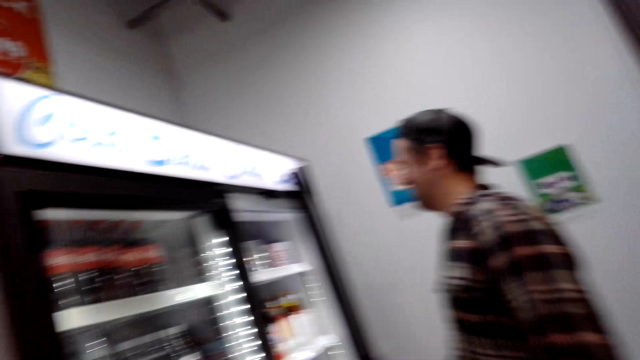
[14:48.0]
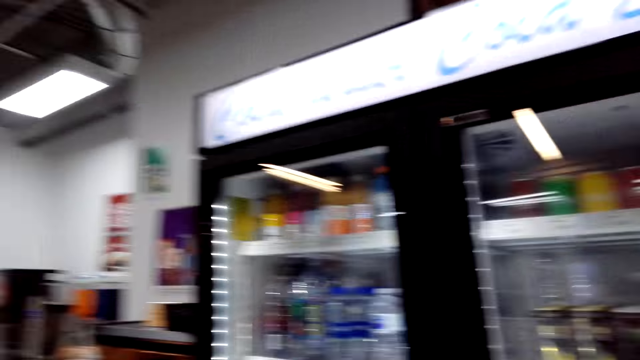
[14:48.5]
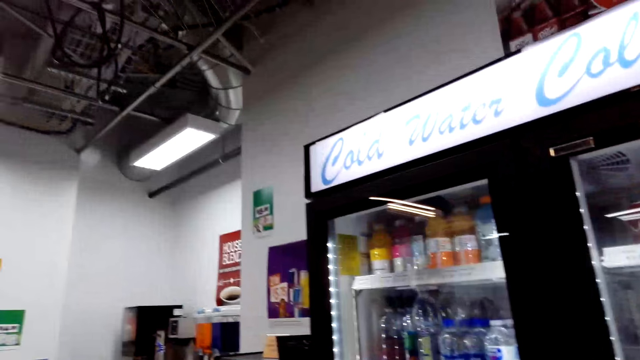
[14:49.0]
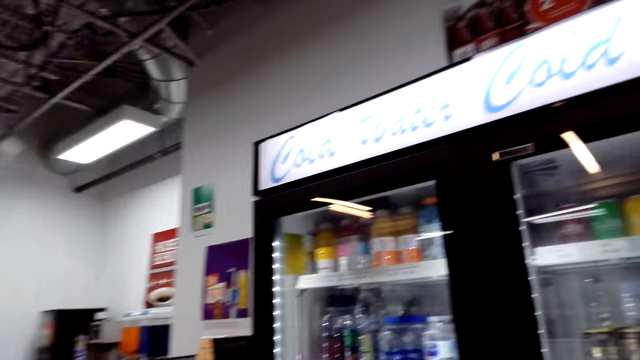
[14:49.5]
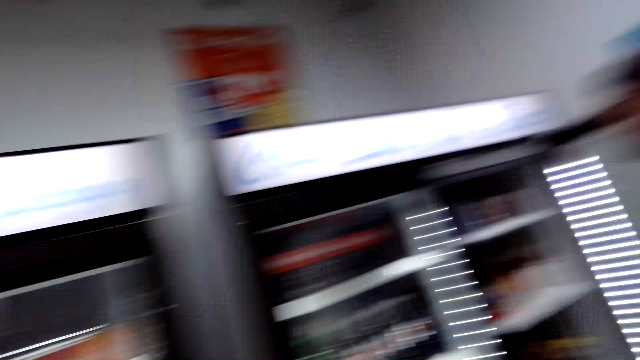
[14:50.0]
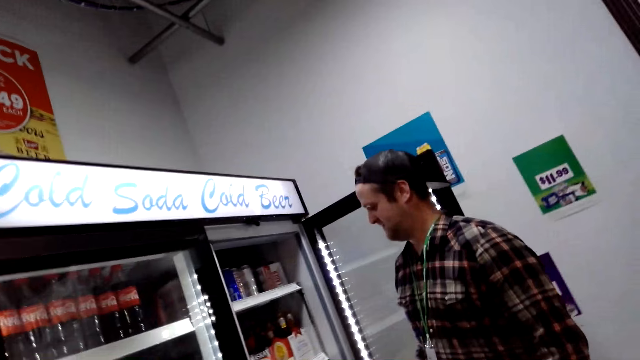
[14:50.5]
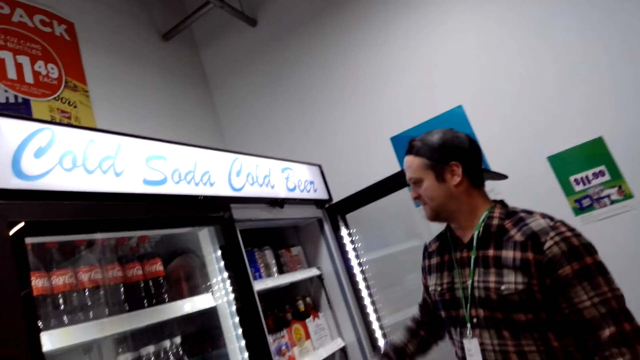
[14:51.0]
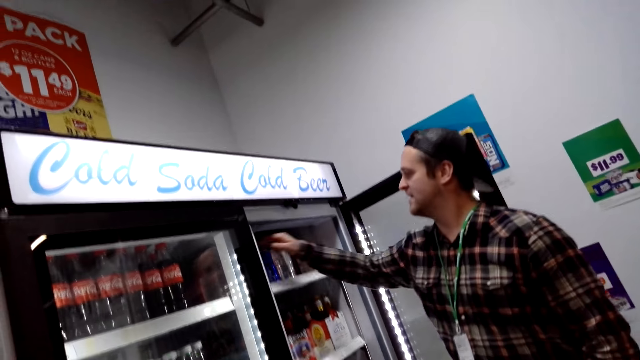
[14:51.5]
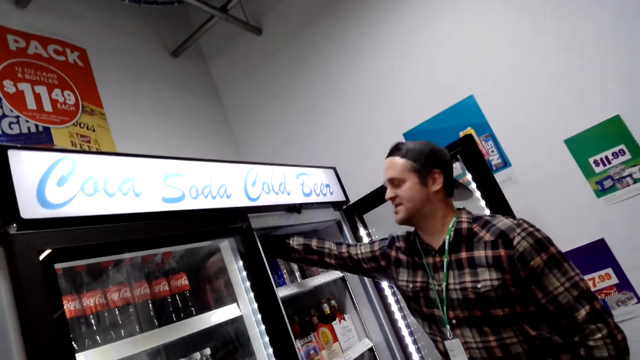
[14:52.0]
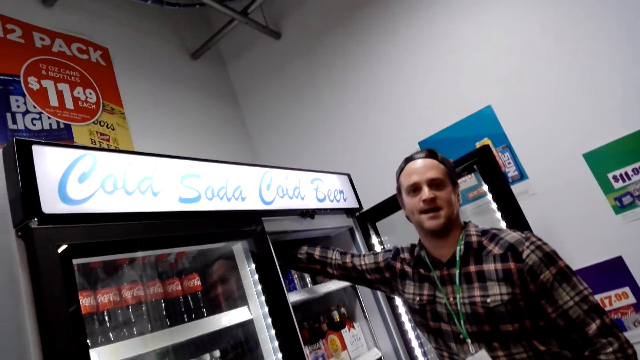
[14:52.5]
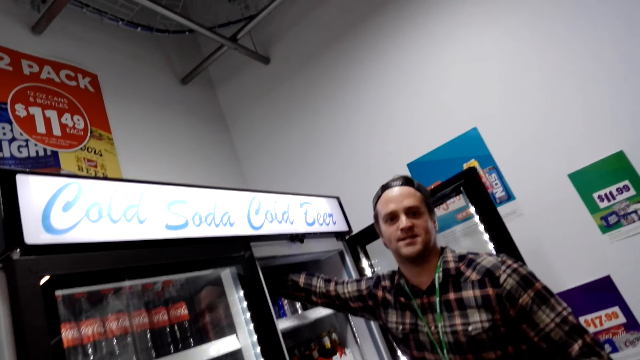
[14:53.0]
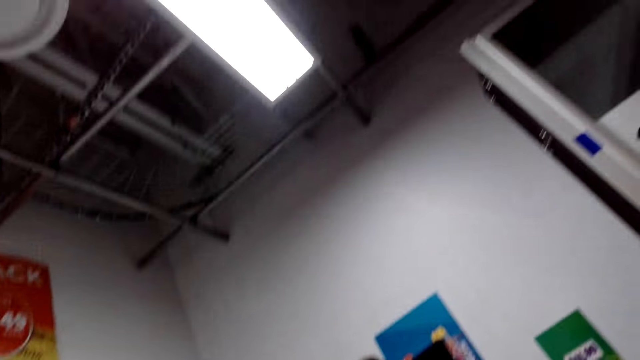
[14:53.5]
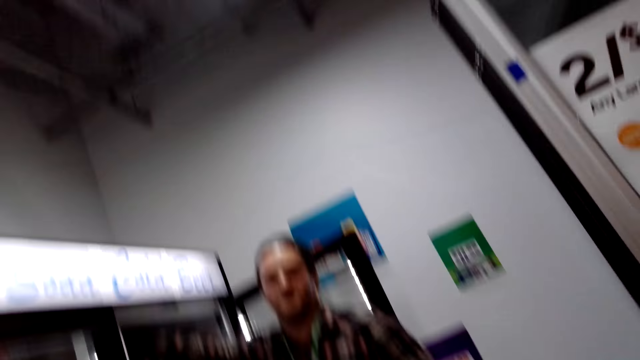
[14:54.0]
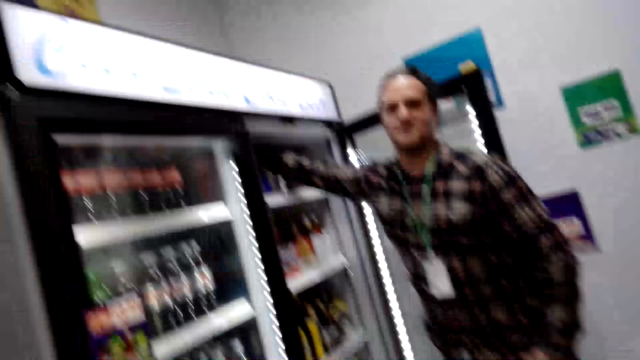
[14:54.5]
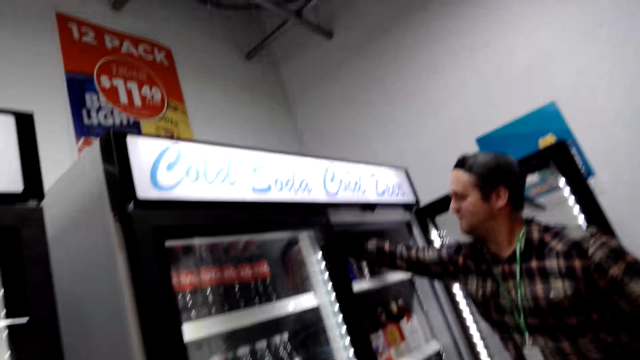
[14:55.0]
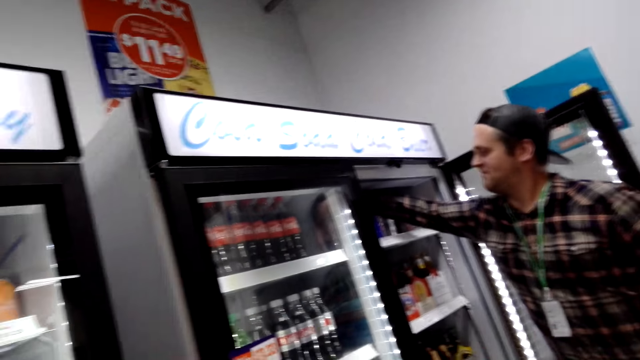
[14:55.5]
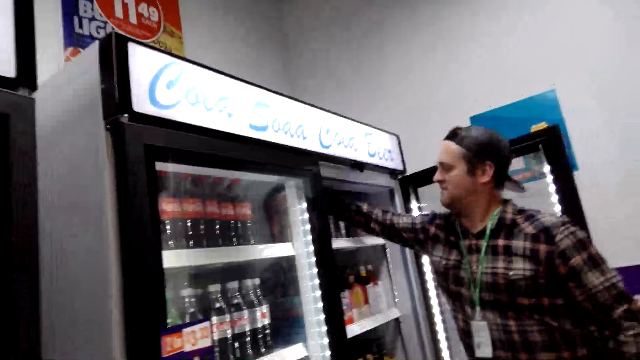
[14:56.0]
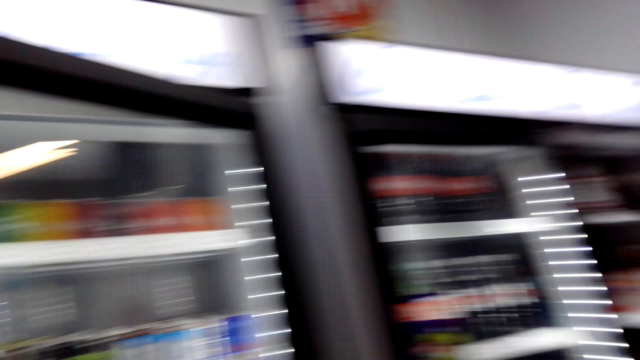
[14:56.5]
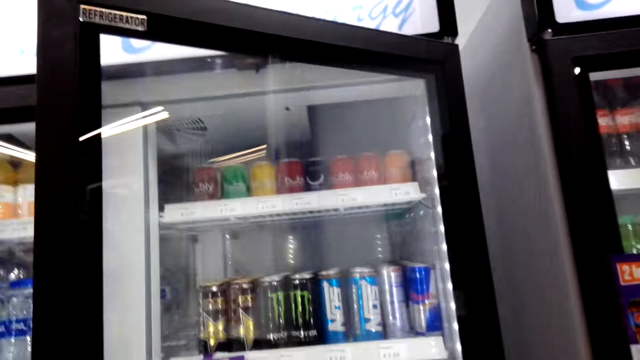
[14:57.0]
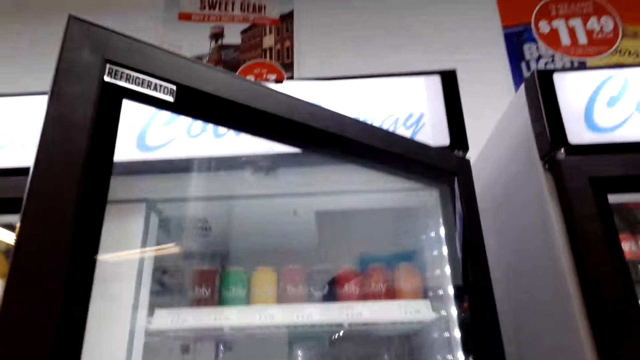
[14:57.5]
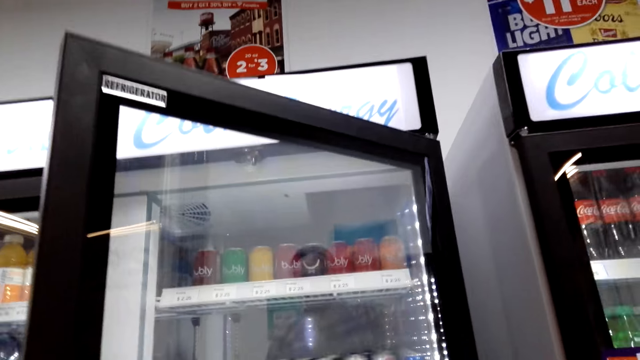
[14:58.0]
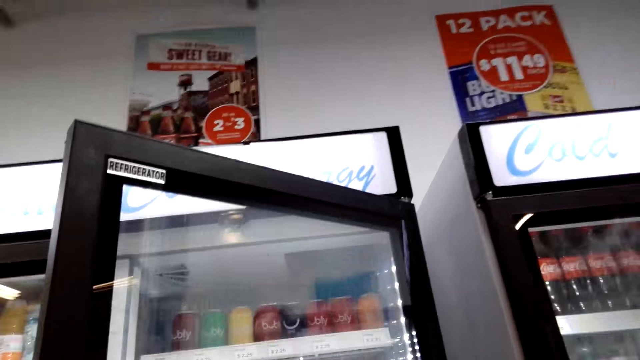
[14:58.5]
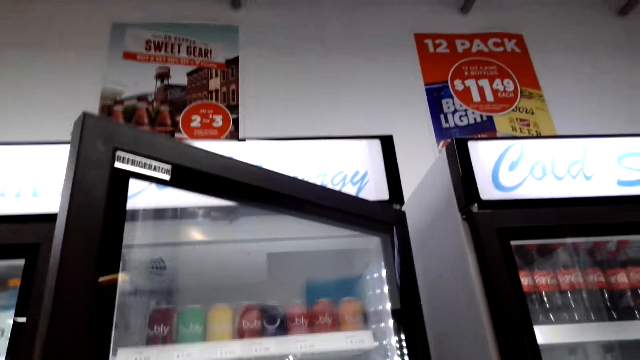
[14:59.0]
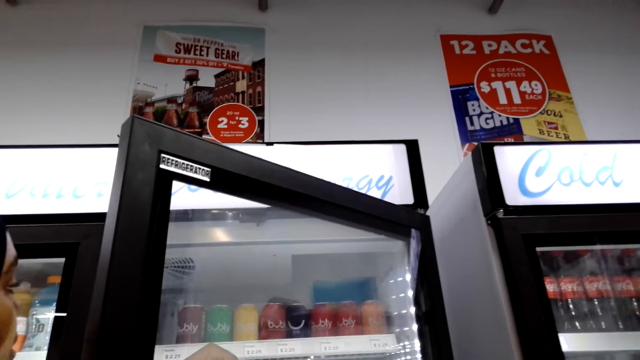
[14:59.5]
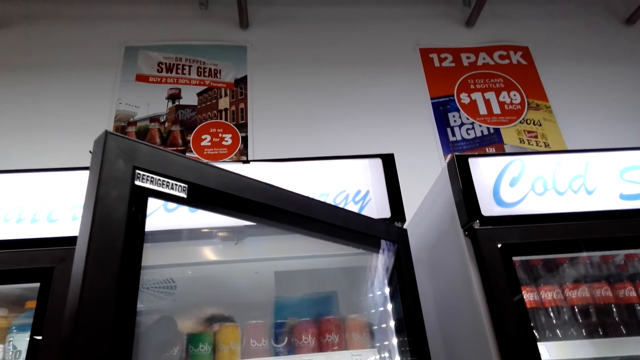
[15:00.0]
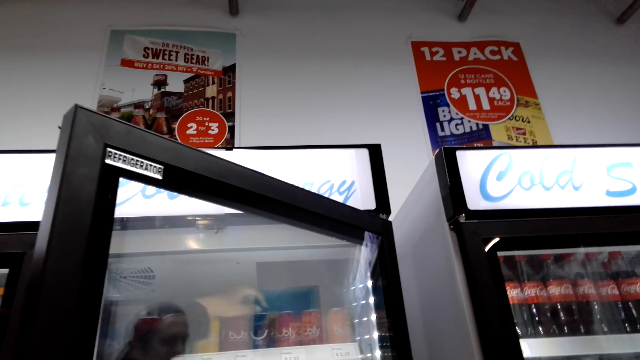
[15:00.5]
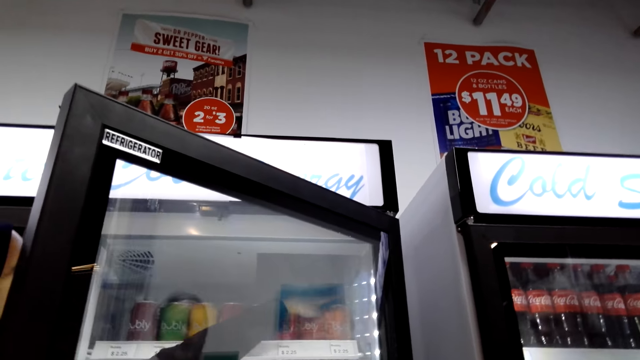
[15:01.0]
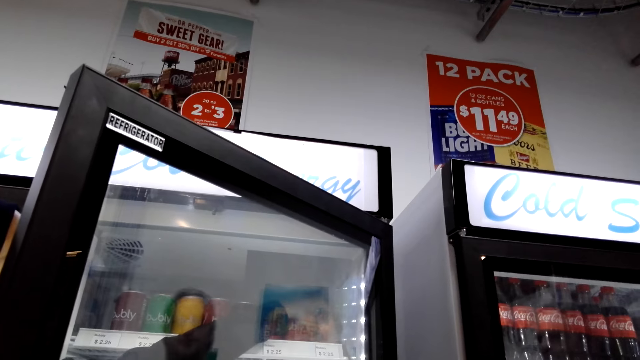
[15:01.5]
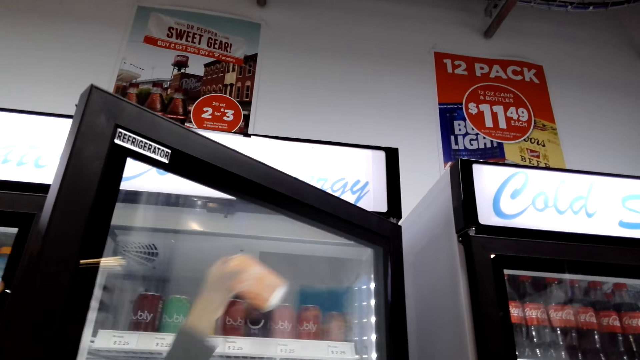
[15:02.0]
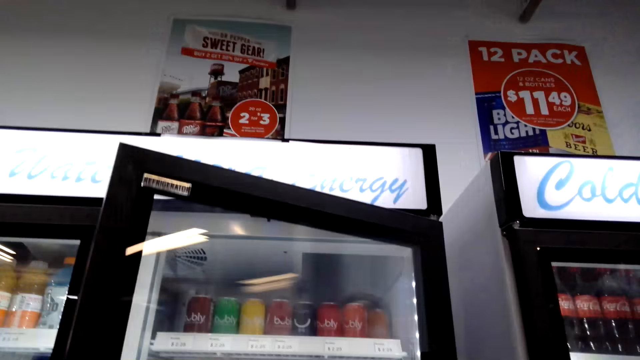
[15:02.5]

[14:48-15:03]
A man opens the fridge. The man takes the drink in the fridge. Another man opens the fridge. The other man picks up the drink.

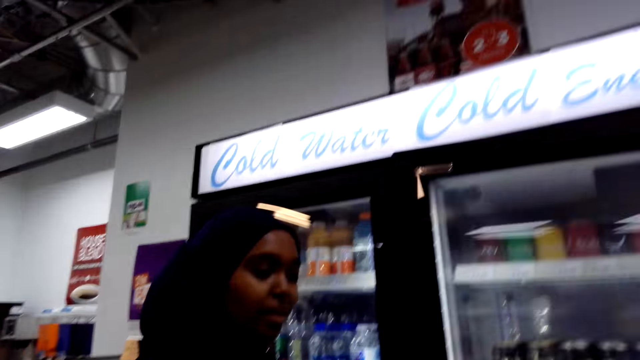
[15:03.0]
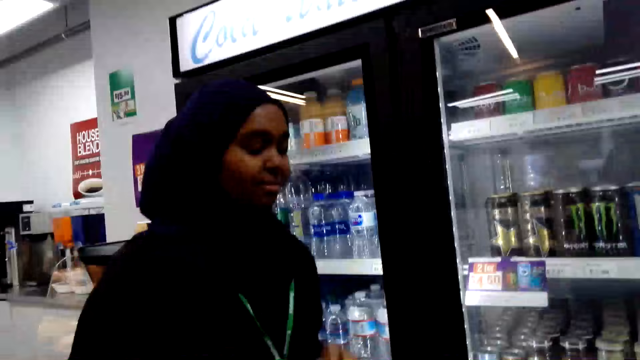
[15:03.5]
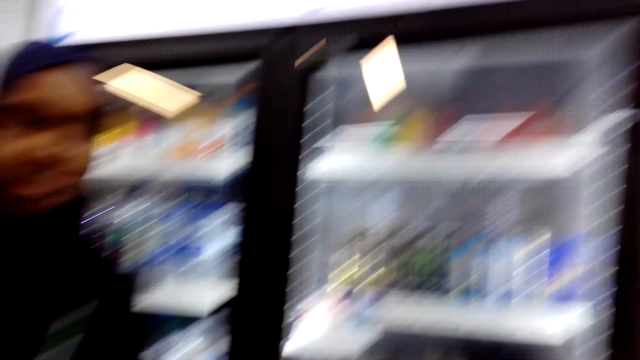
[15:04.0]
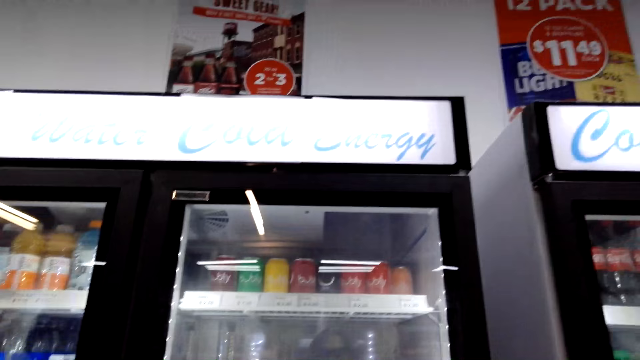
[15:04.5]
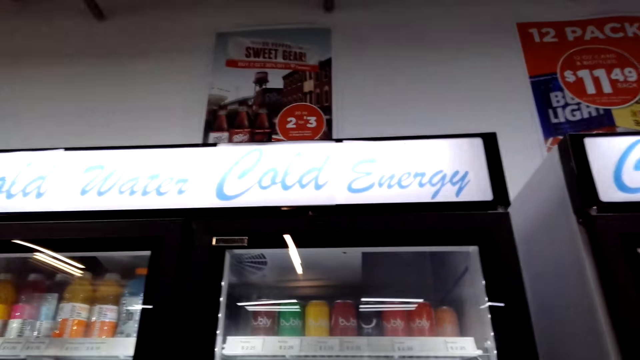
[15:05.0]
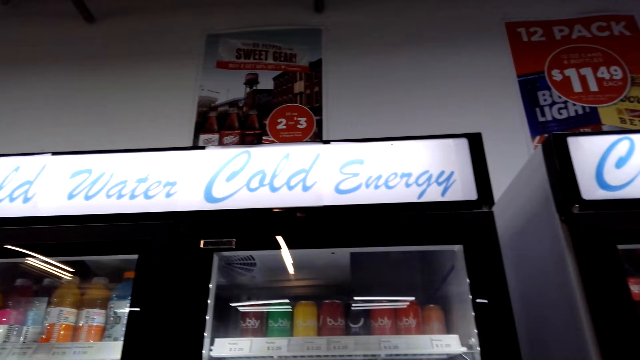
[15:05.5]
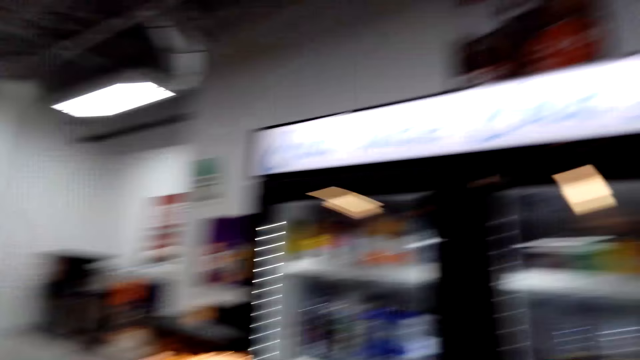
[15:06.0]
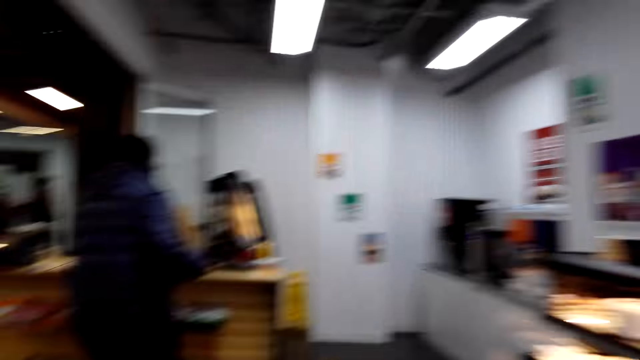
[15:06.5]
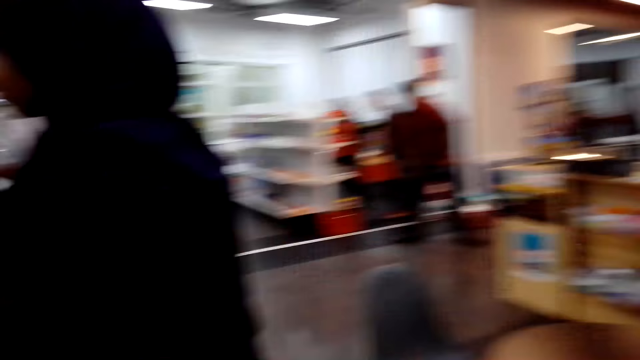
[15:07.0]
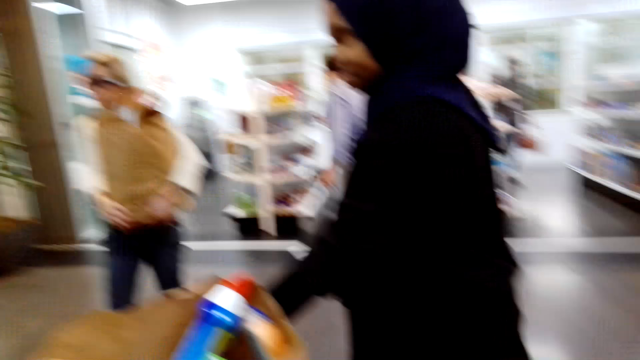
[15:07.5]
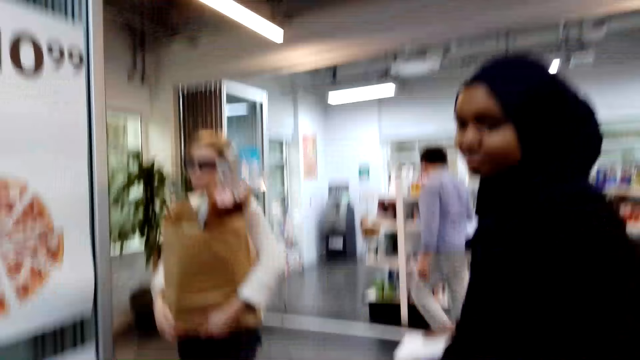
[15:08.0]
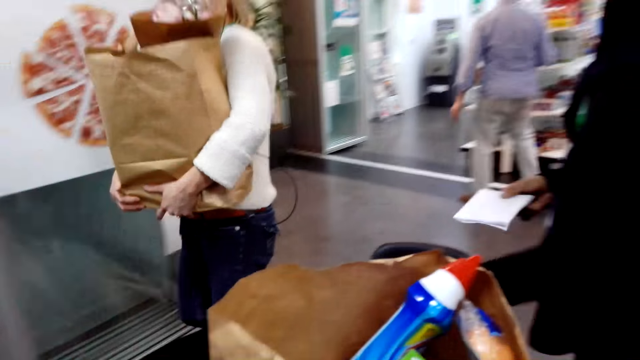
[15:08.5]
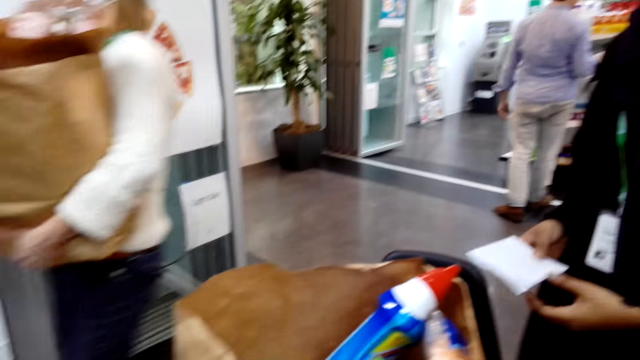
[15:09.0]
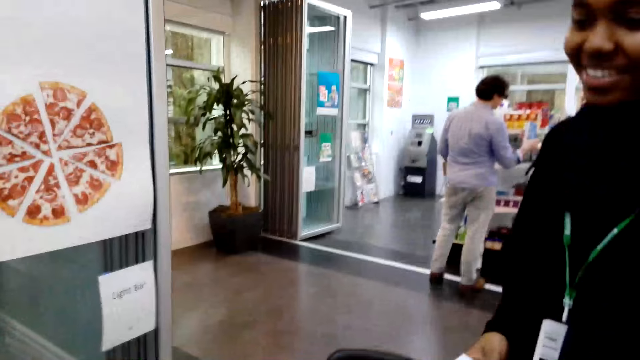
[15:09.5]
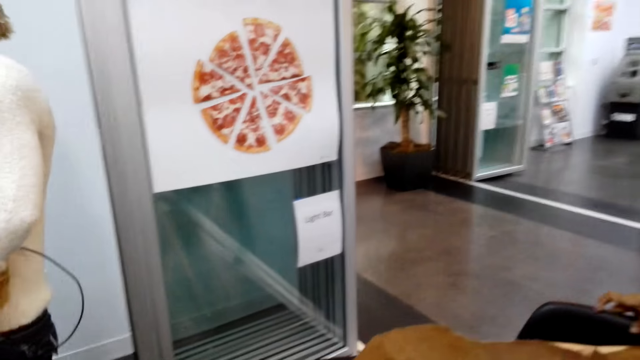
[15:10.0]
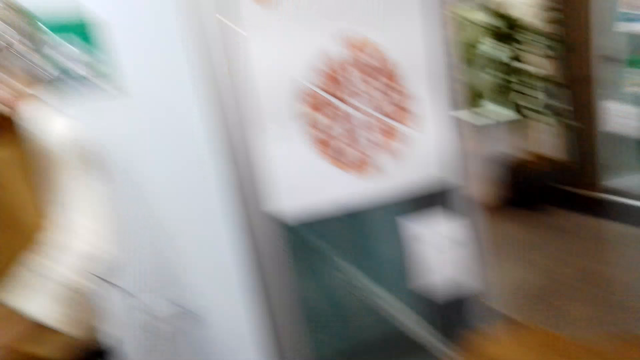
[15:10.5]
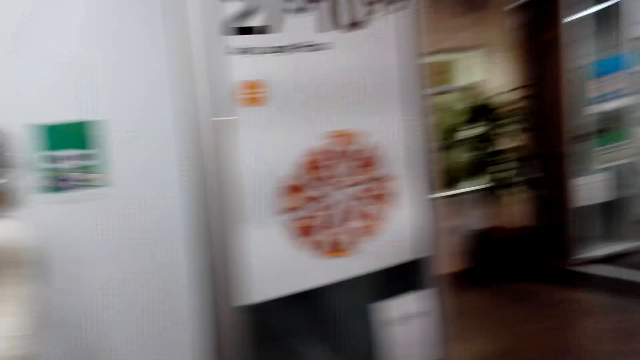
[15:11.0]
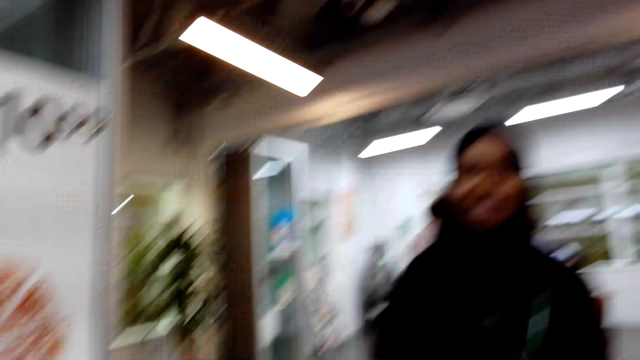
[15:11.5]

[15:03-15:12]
A man closes the fridge. The camera wearer walks around.
